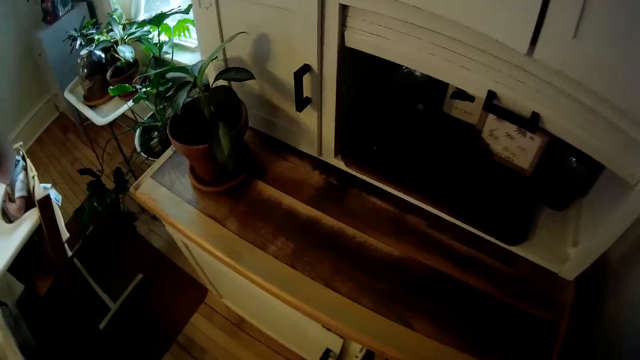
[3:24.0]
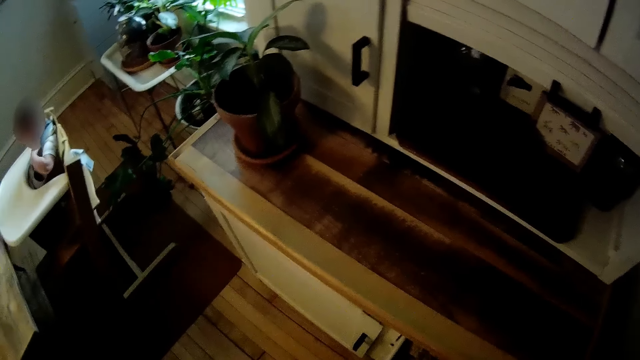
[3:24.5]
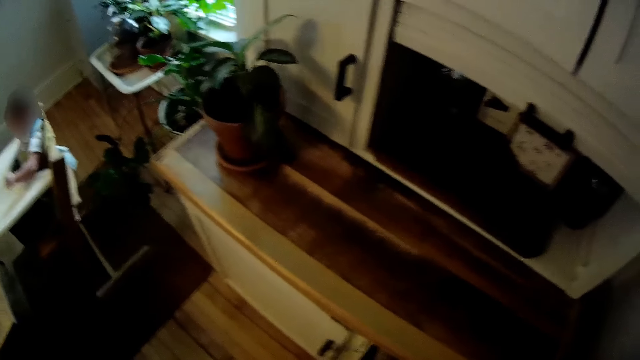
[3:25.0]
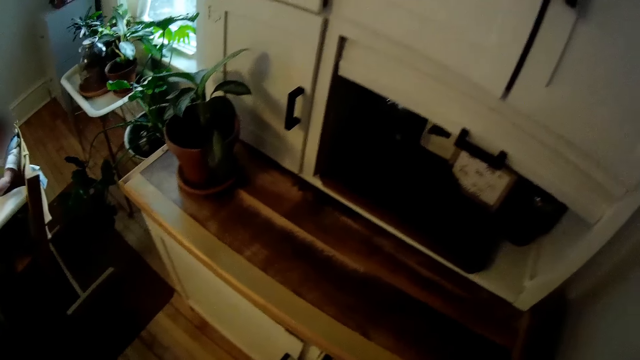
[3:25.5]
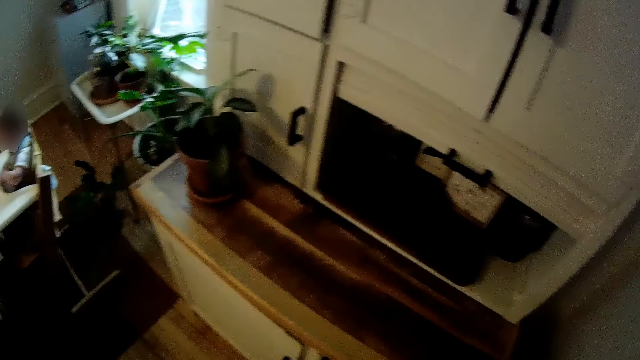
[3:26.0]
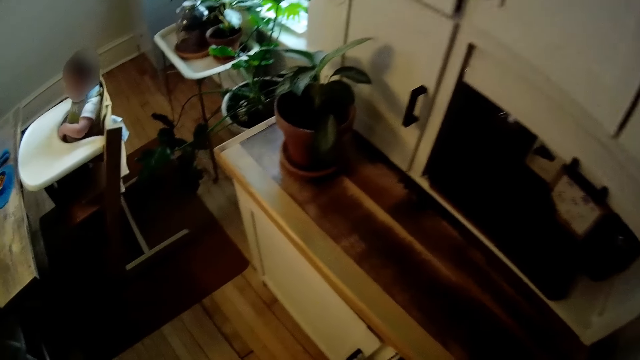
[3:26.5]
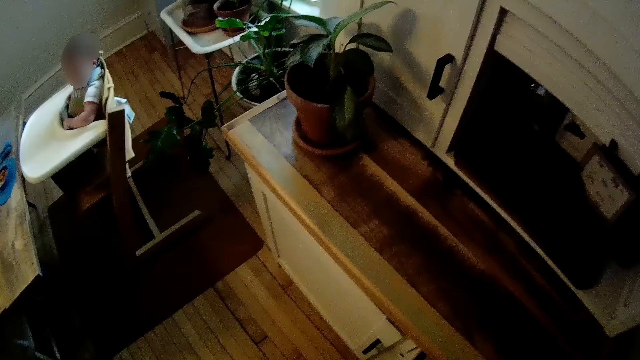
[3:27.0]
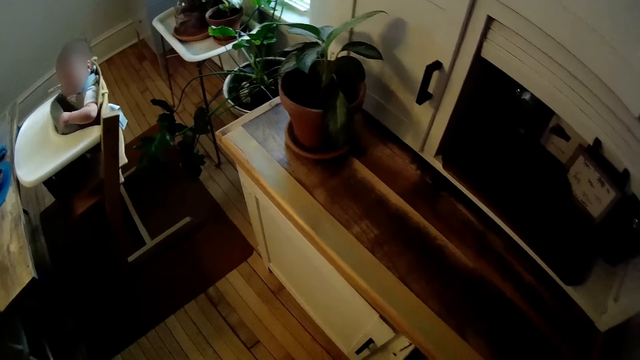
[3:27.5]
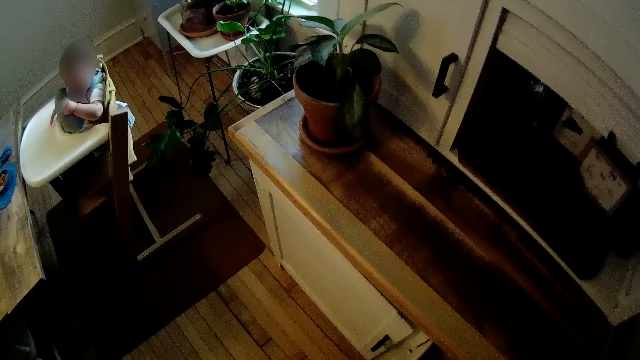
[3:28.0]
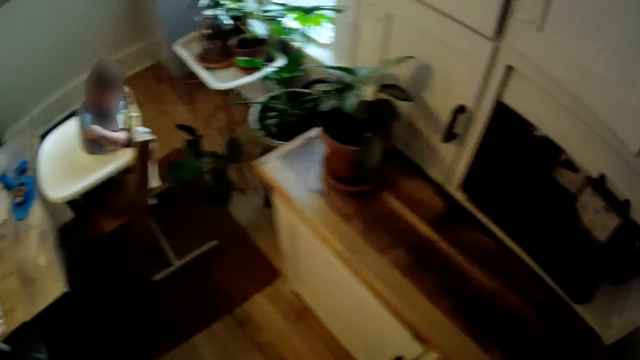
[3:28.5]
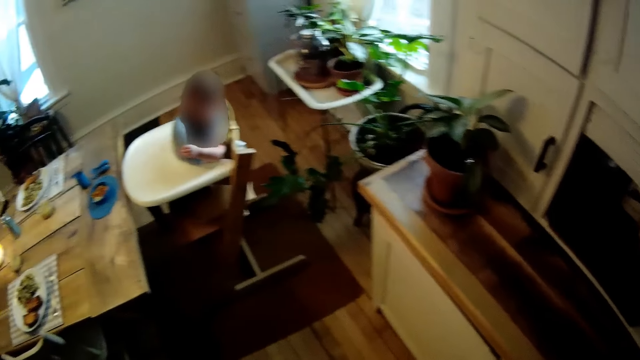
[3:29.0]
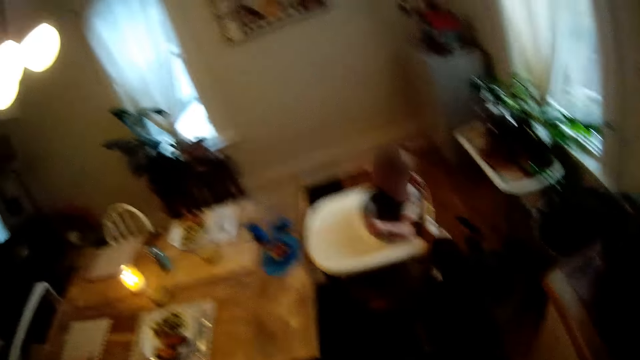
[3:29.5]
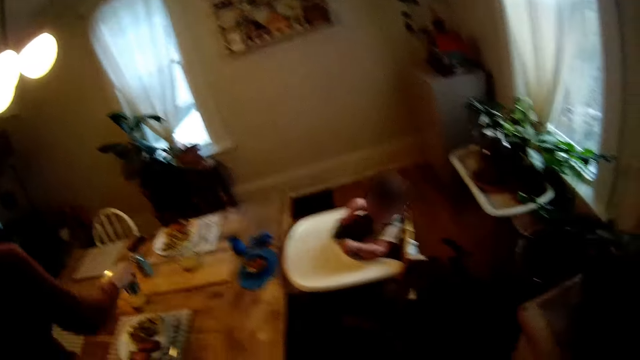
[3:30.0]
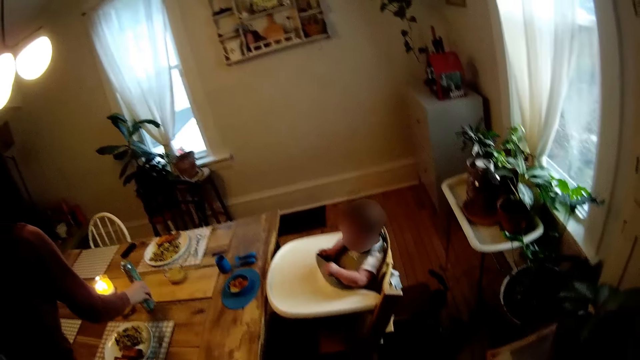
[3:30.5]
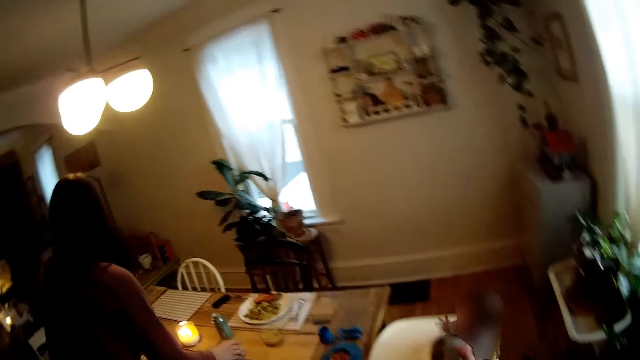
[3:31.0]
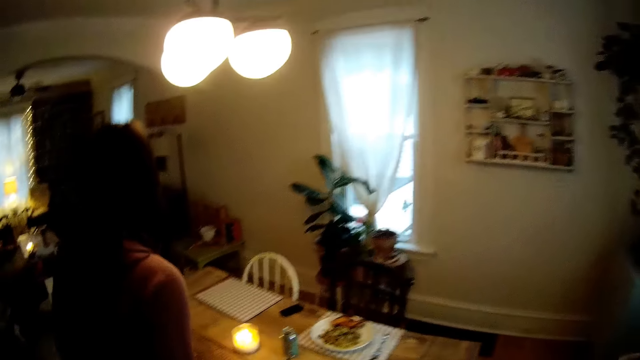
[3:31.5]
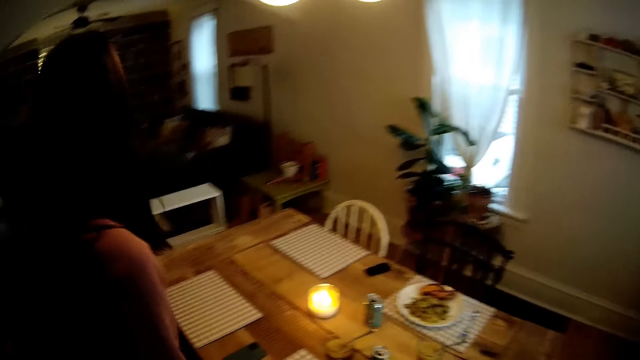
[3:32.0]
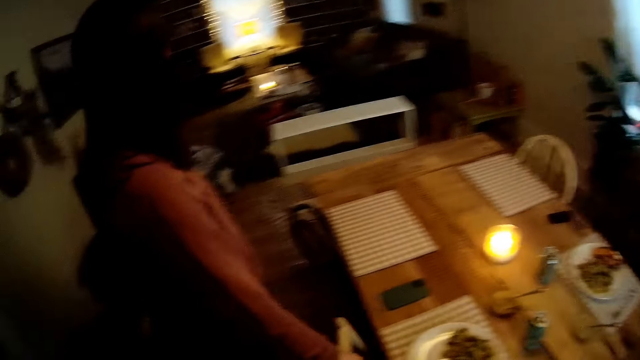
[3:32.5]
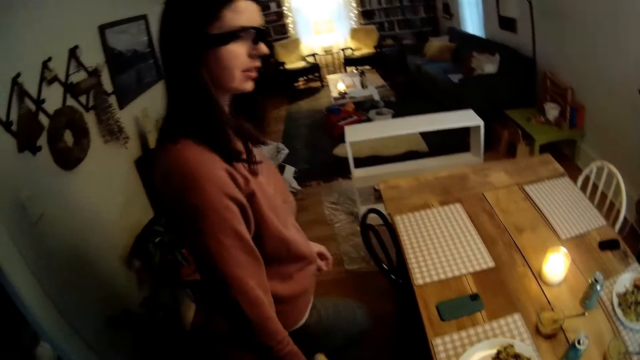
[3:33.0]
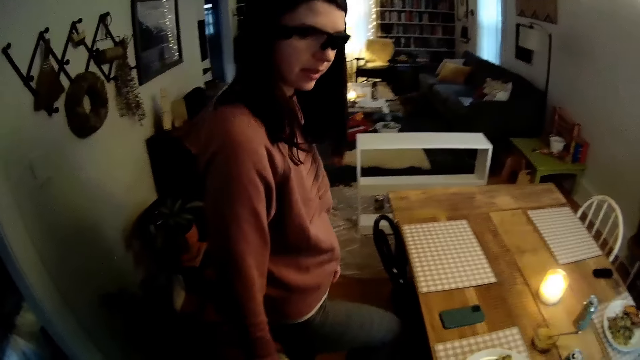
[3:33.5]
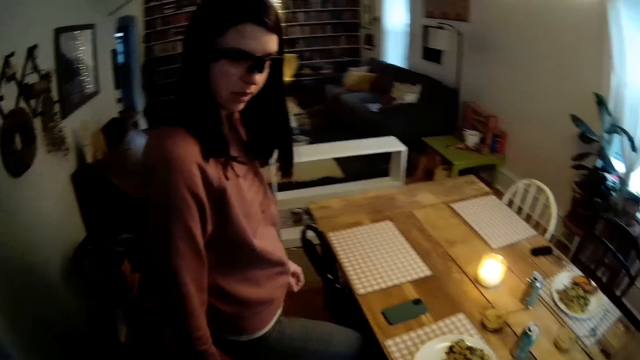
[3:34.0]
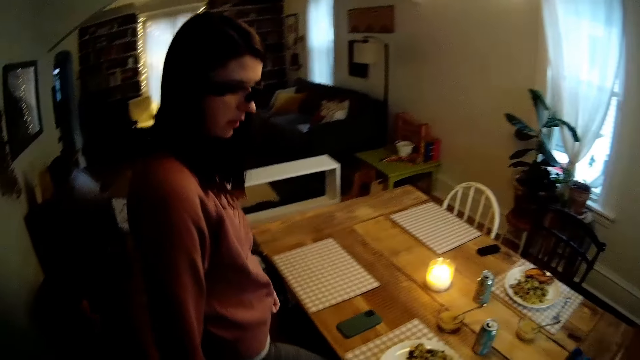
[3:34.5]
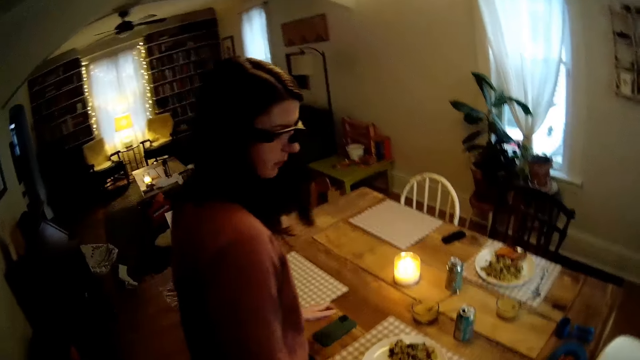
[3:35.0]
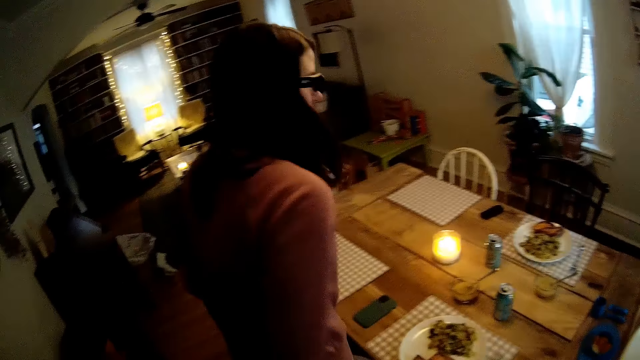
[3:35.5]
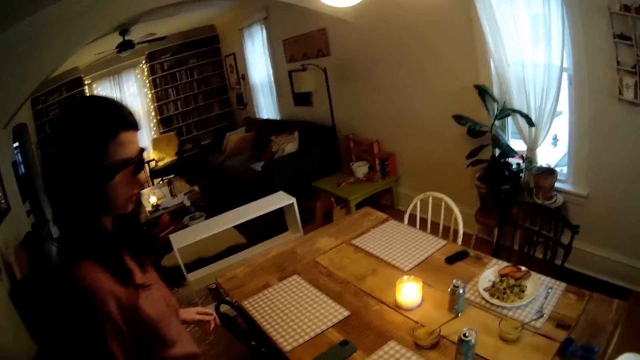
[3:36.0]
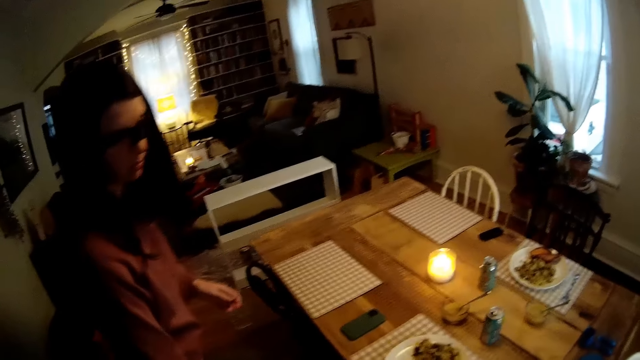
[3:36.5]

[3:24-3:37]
A woman drops a can of drink on the table. She pulls a chair backwards with her right hand.

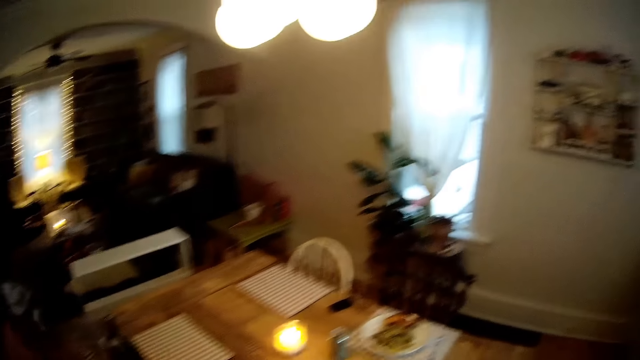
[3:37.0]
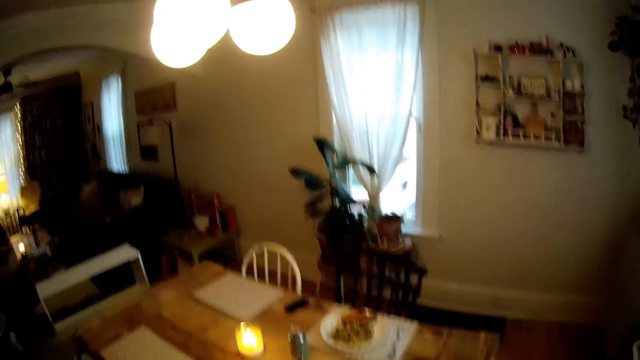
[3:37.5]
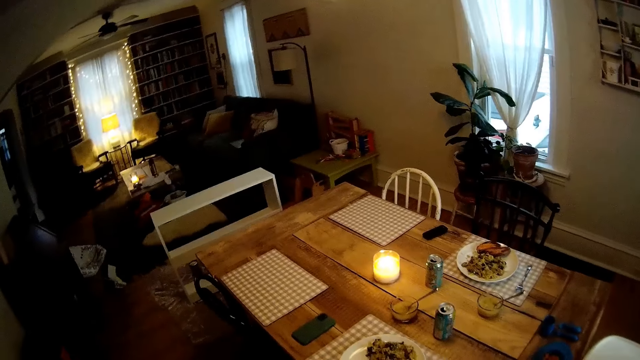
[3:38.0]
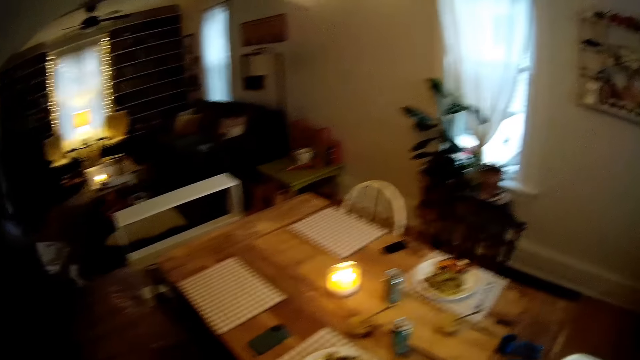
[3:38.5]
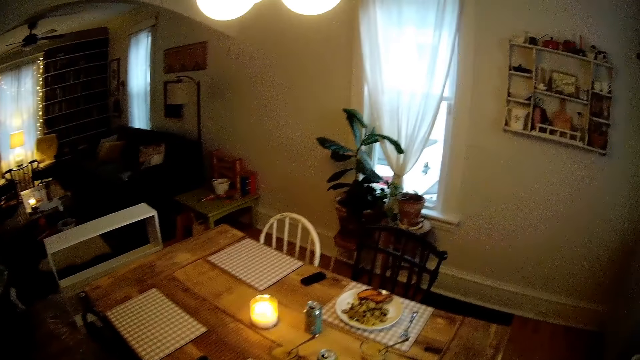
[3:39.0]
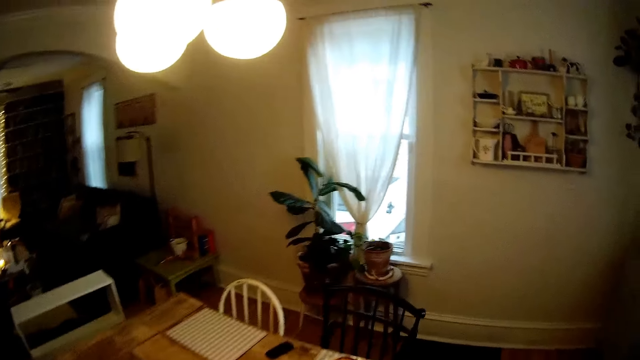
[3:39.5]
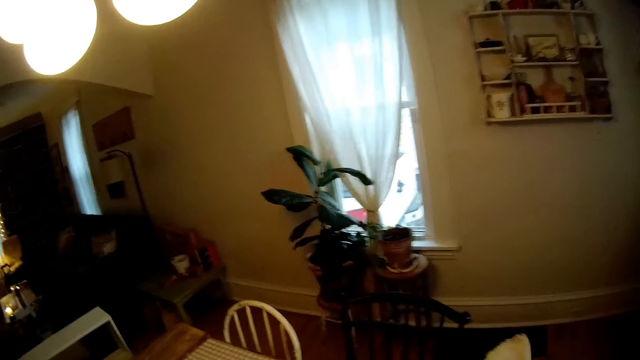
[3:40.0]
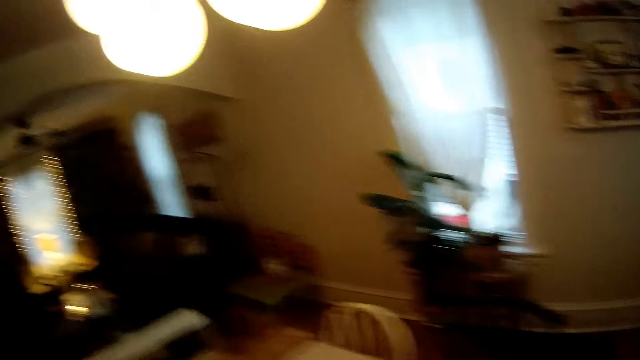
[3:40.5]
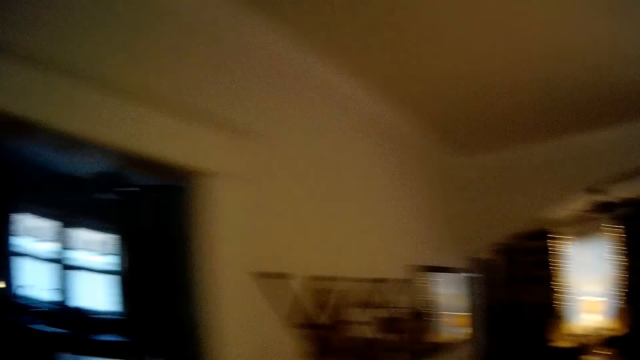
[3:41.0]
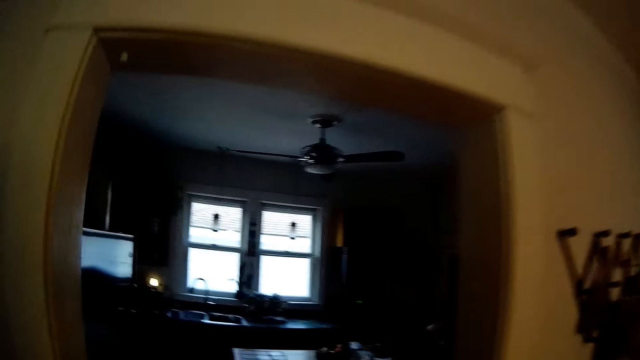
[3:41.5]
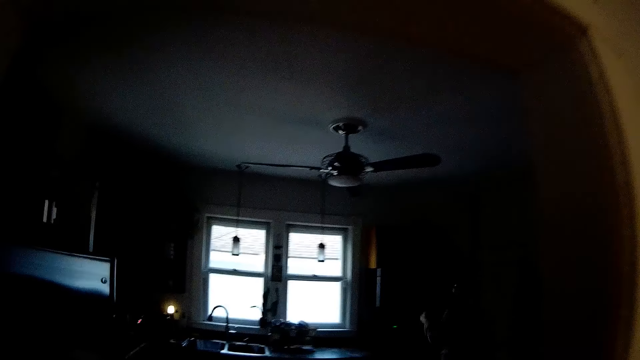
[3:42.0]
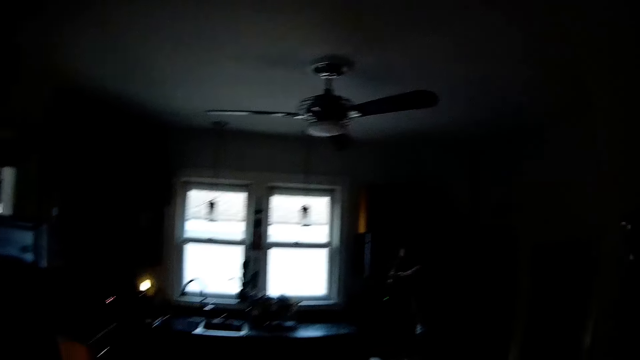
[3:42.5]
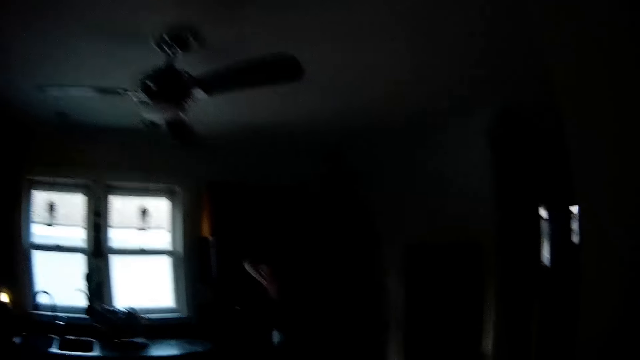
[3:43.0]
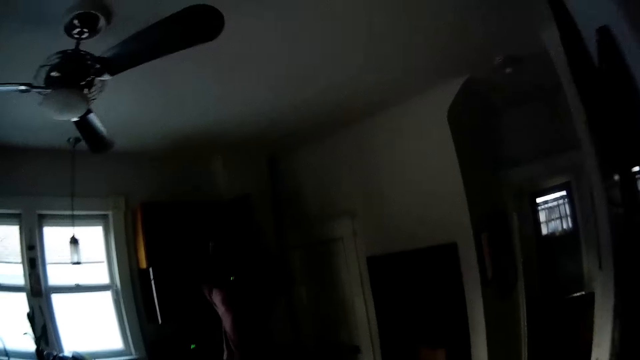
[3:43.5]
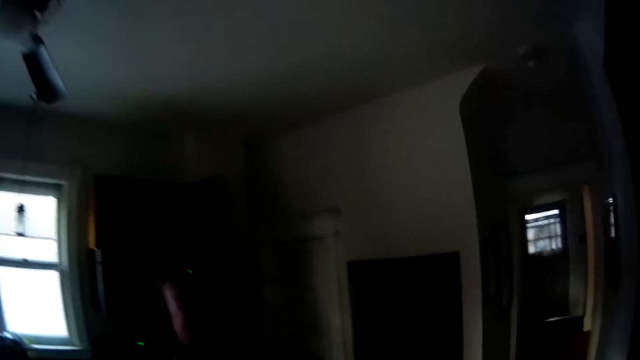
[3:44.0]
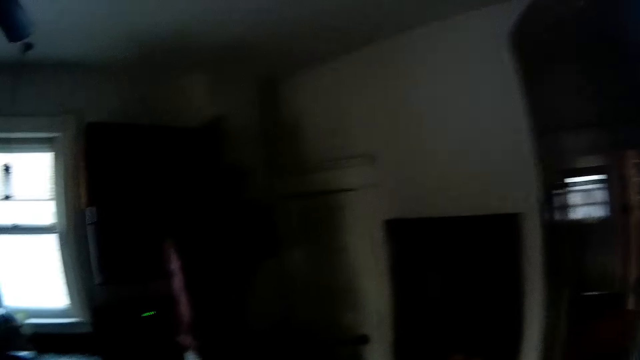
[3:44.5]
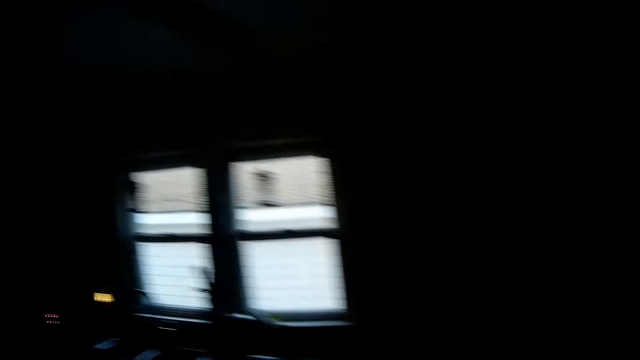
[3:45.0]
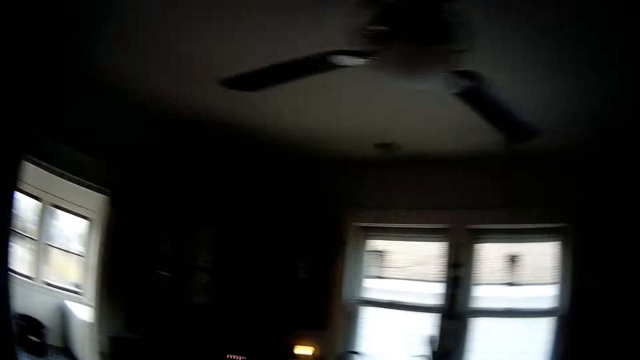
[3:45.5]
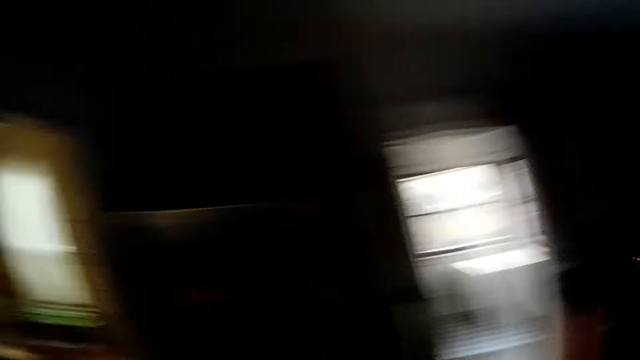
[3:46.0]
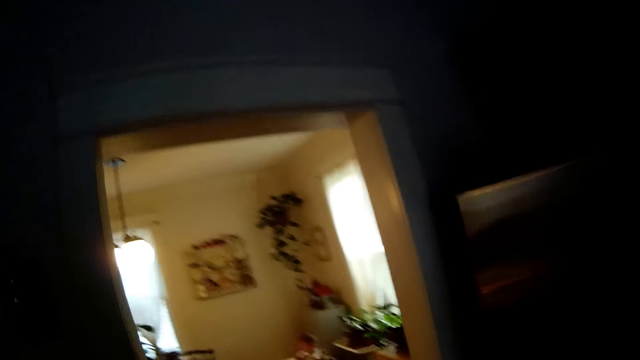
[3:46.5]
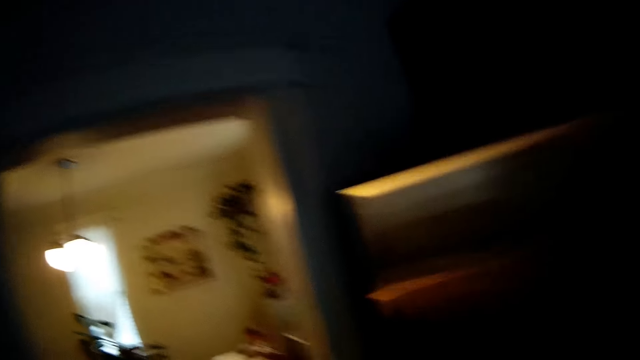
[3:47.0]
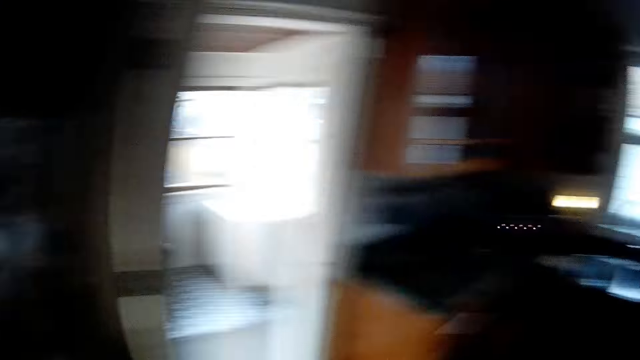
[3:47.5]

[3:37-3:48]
The camera wearer walks to the kitchen.
